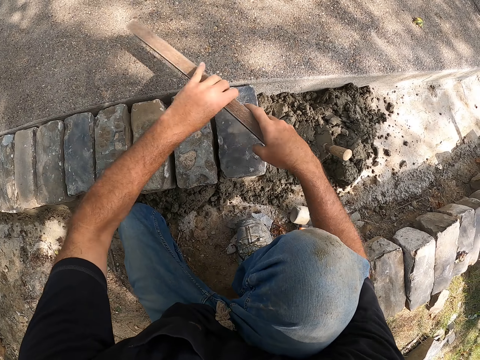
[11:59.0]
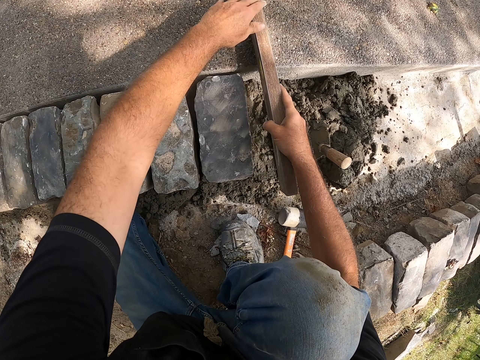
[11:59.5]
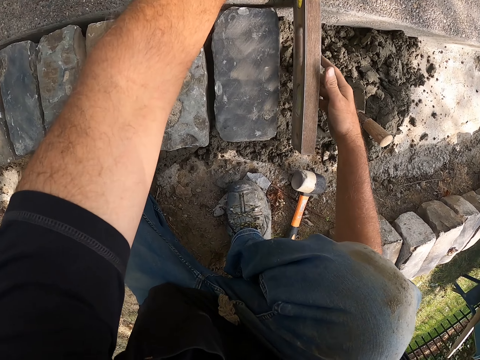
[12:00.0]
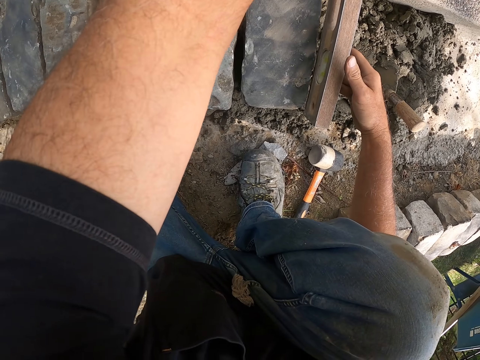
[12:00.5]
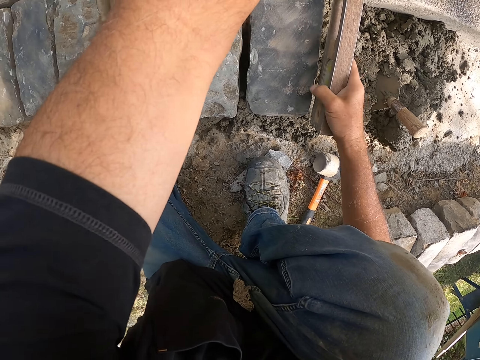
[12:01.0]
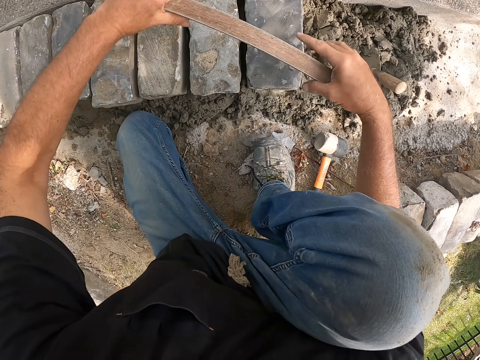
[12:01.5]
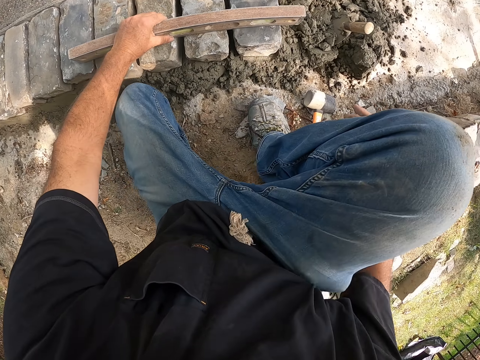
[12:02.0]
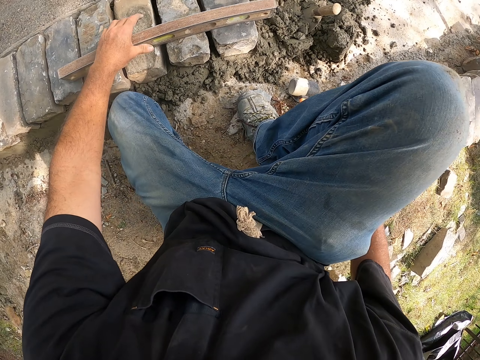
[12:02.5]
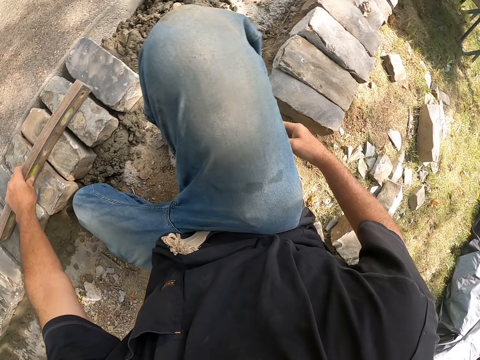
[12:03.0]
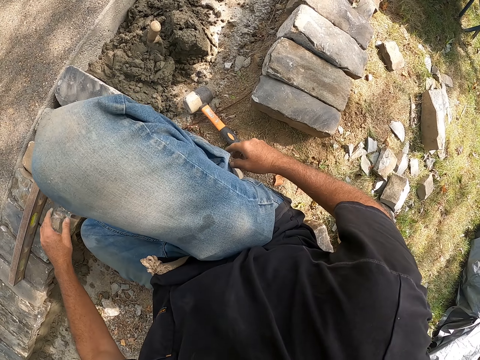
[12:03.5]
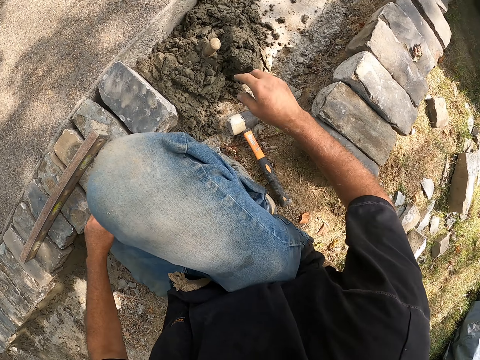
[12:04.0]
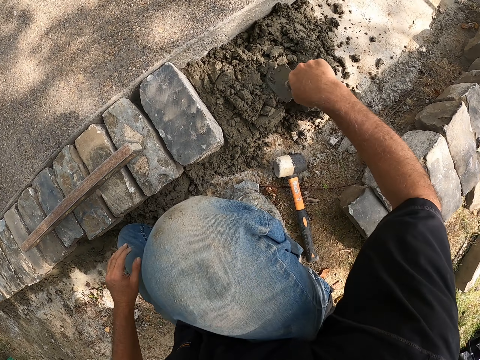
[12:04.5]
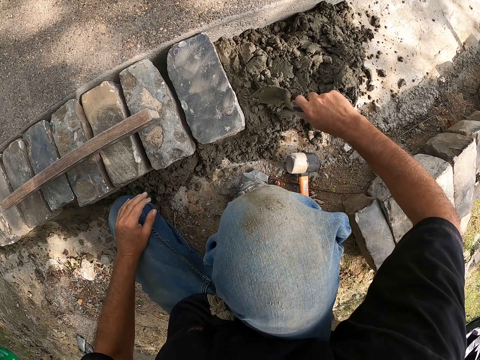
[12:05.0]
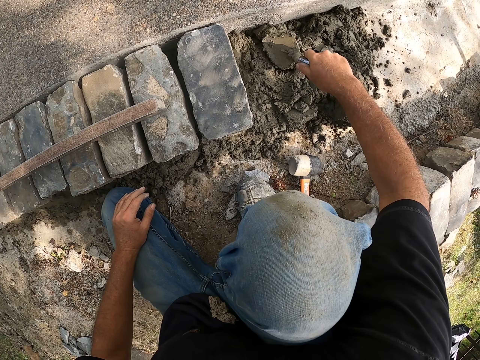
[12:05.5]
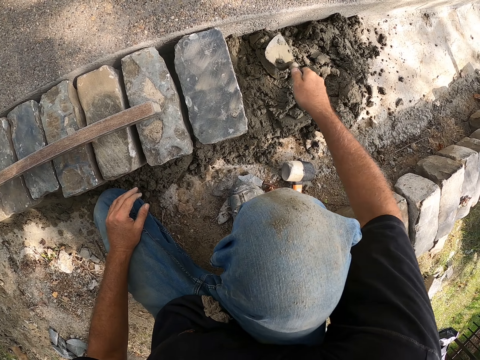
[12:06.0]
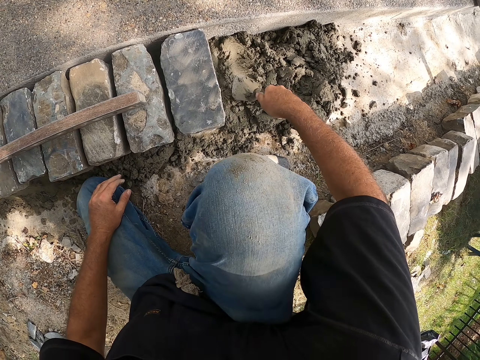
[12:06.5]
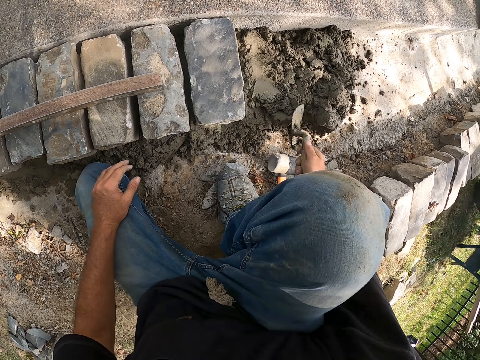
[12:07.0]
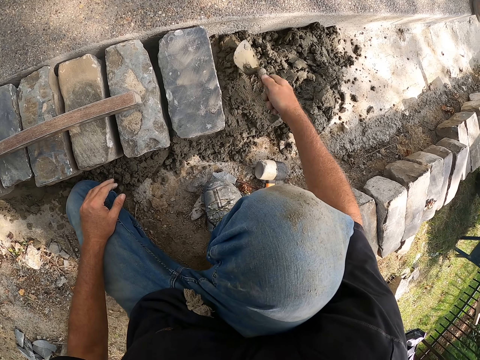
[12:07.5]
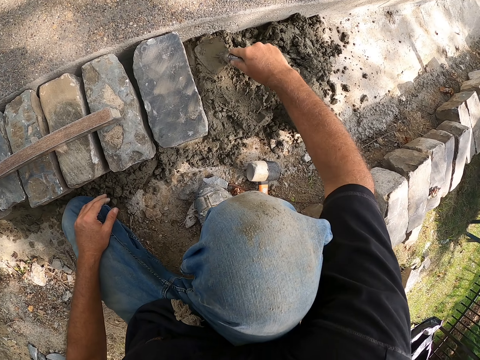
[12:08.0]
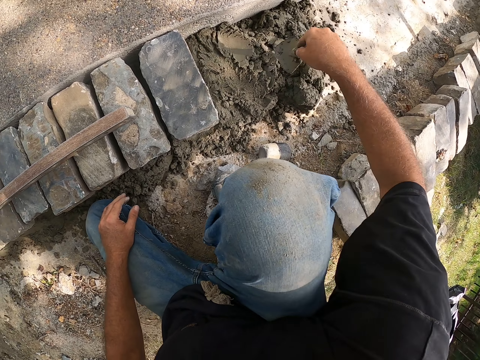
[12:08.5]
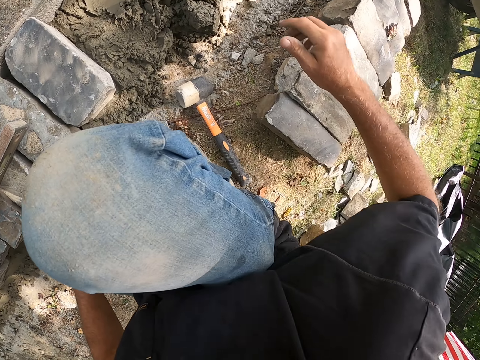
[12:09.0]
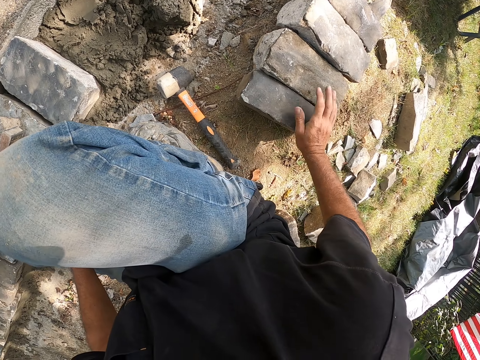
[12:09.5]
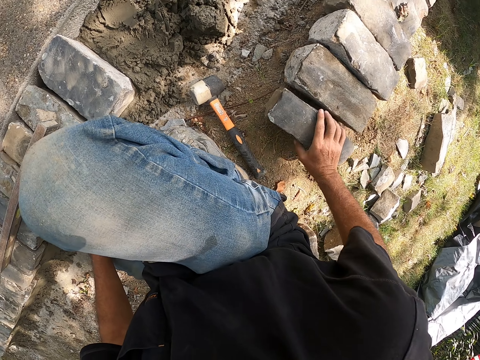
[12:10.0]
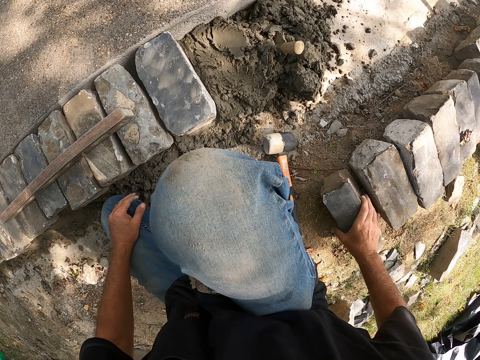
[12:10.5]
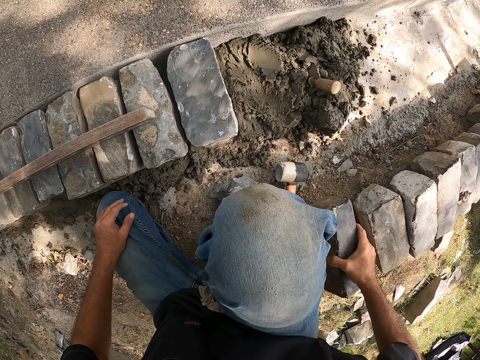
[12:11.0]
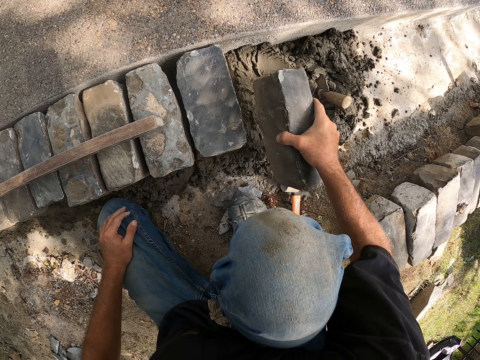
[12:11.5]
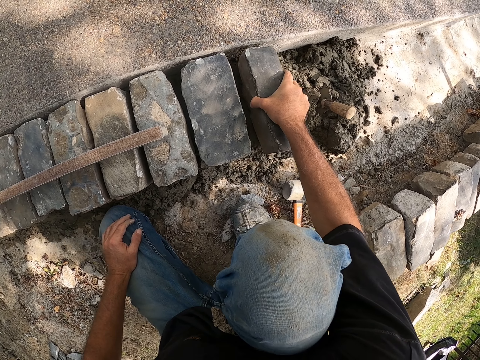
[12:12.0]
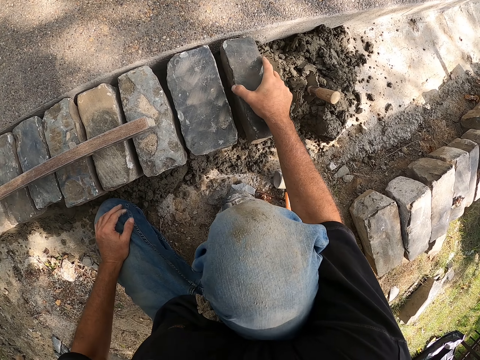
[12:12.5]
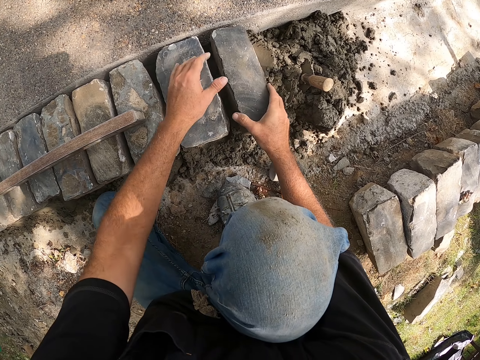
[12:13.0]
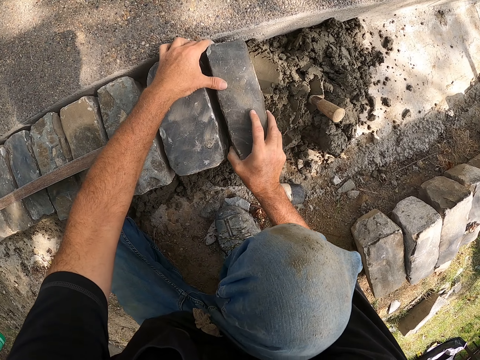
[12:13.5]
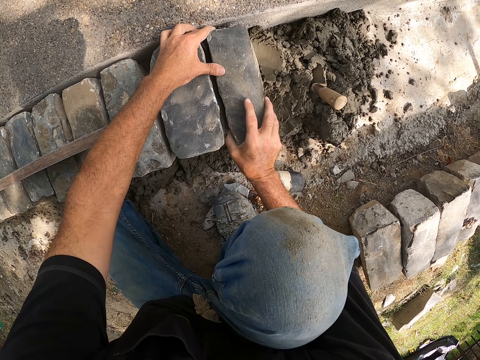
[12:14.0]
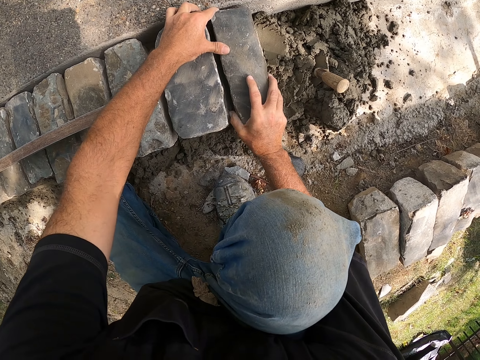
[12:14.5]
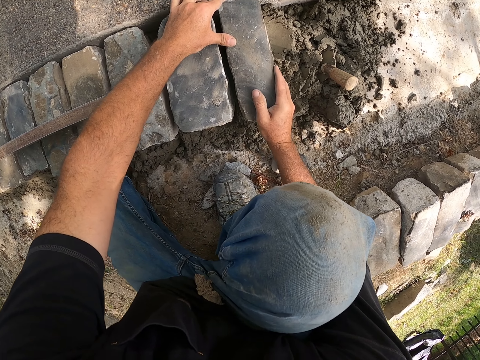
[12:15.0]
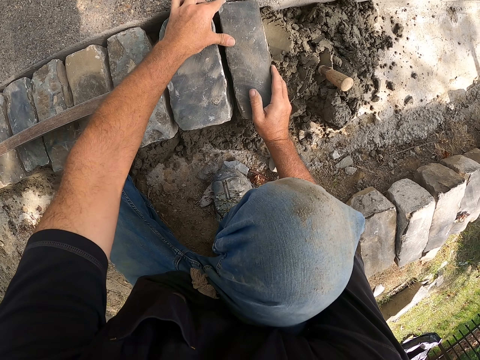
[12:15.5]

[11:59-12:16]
The camera wearer measures a block with a meter level. They adjust the meter level on blocks. They pick up a trowel from the ground. They spread cement on the ground with the trowel. They pick up a block from the ground. They place the block on the cement on the ground. They adjust the block on the ground.

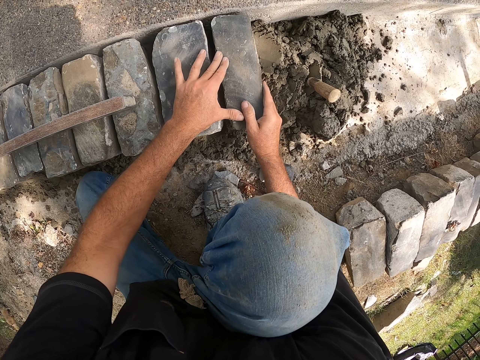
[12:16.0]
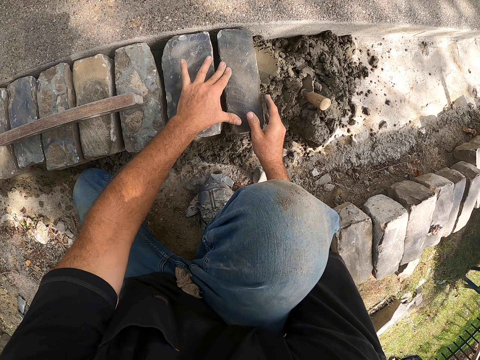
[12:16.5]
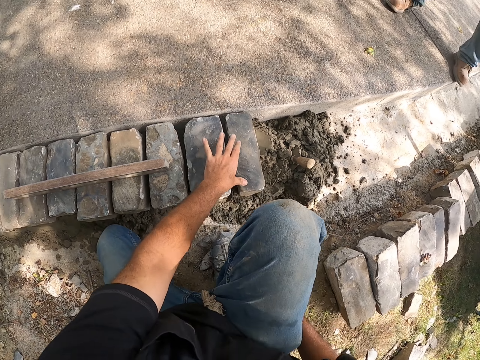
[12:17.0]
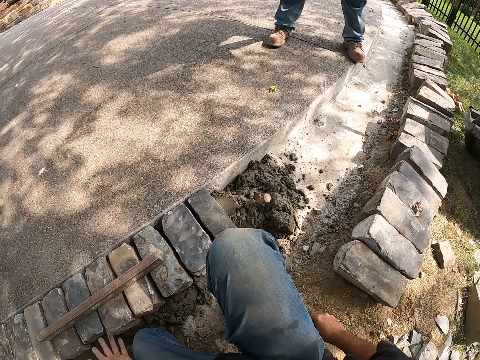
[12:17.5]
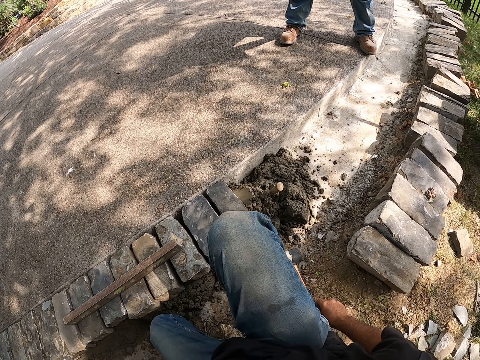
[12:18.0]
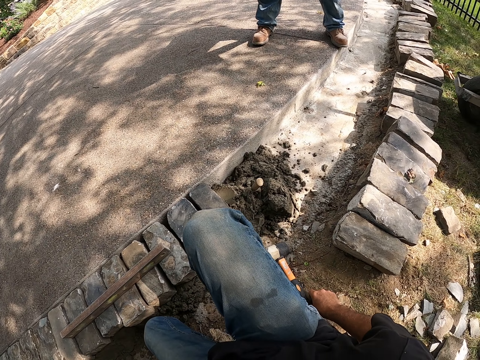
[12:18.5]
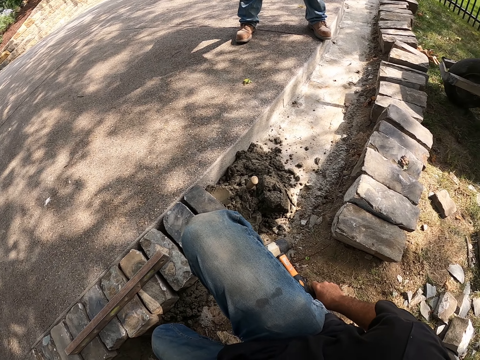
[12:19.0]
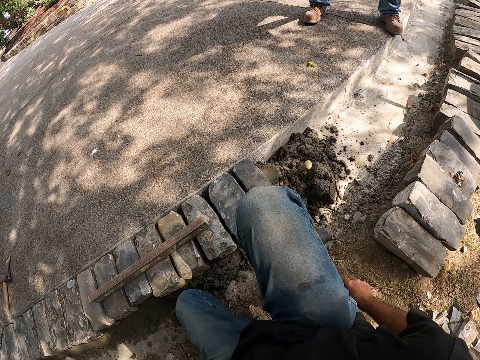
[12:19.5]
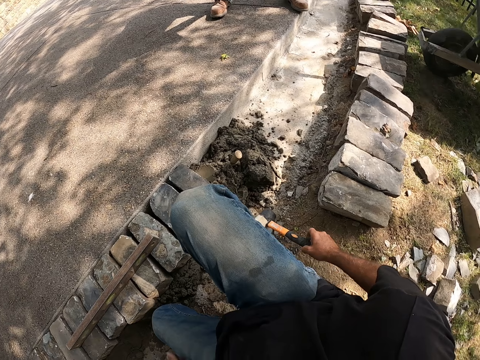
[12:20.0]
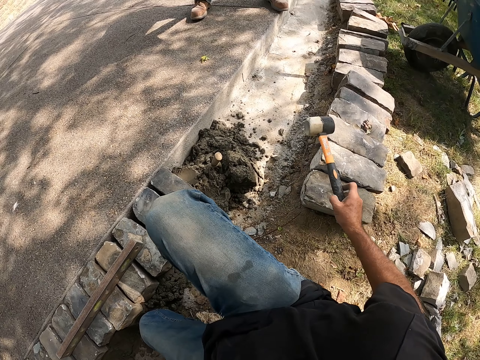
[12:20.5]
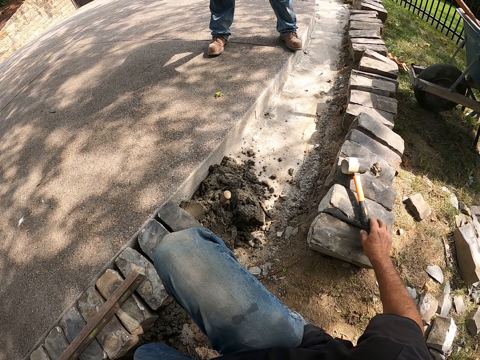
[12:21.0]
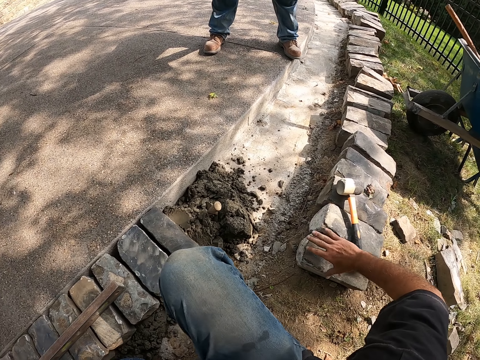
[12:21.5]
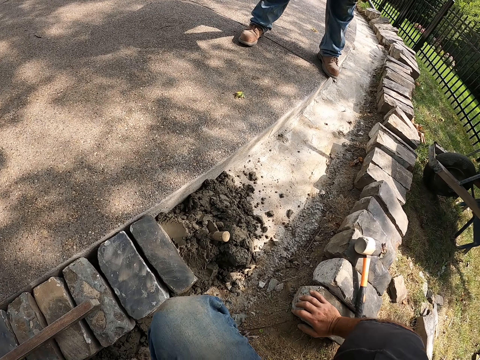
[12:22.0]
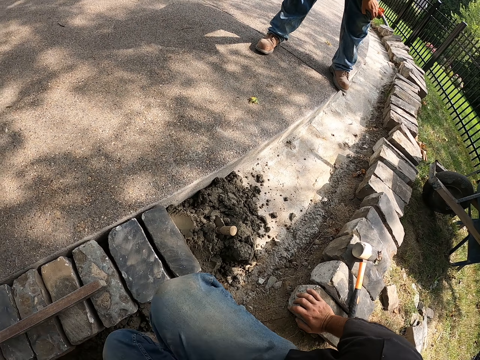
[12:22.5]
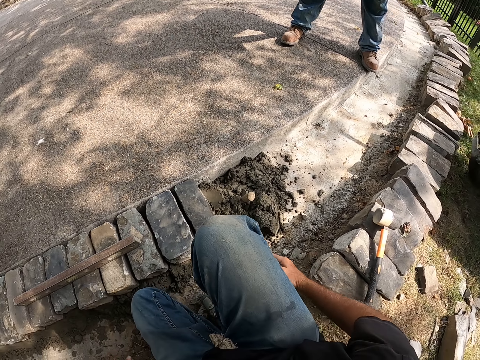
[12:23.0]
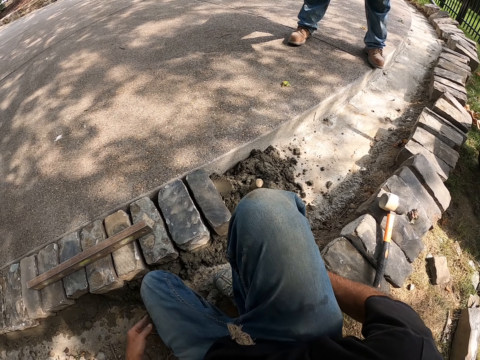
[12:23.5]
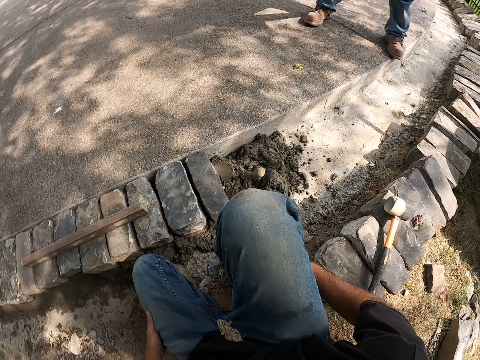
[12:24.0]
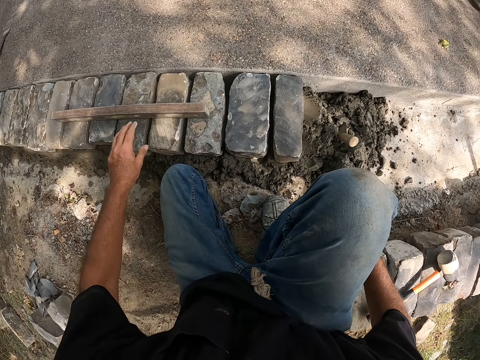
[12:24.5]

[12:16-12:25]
The camera wearer looks around a construction site. He moves a hammer on the ground. He picks up the hammer from the ground. He puts down the hammer on blocks. He adjusts himself on the ground.
